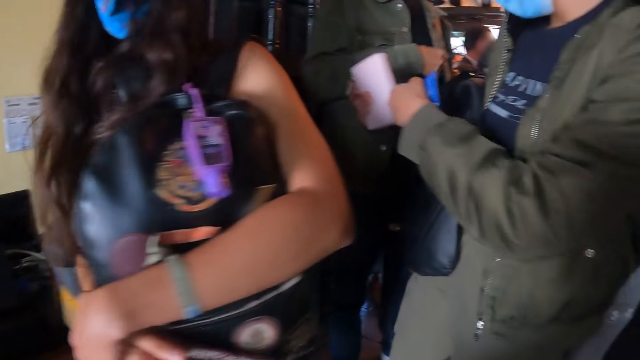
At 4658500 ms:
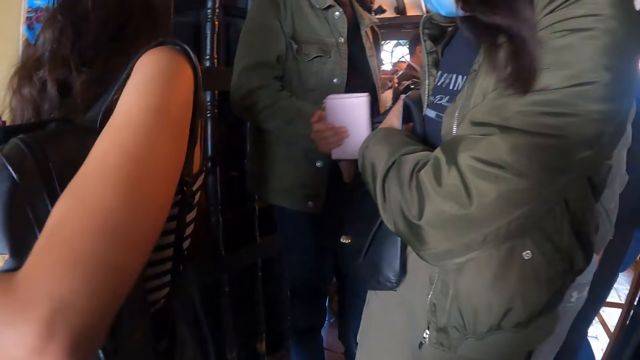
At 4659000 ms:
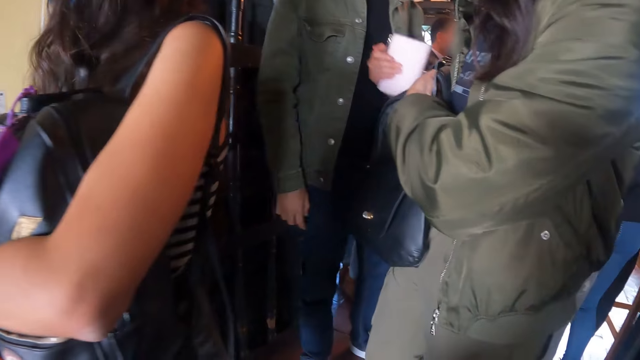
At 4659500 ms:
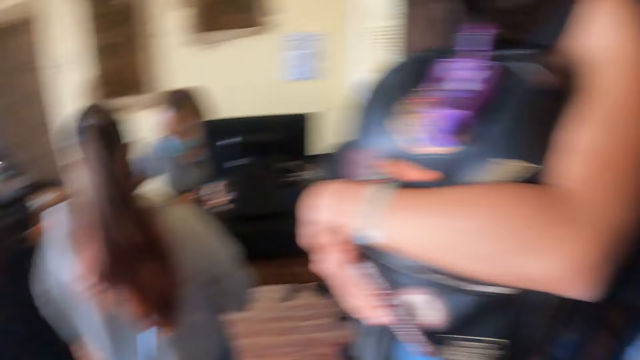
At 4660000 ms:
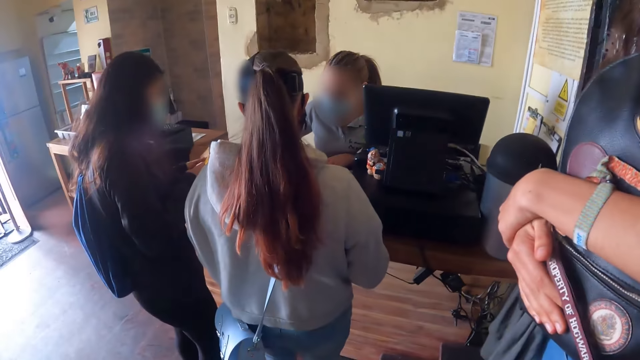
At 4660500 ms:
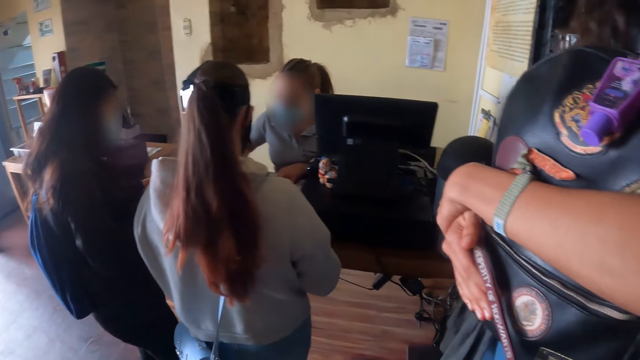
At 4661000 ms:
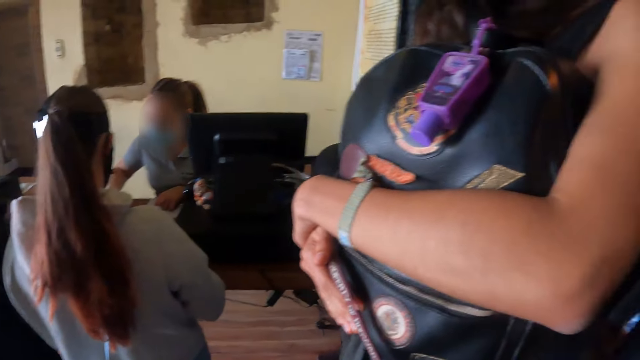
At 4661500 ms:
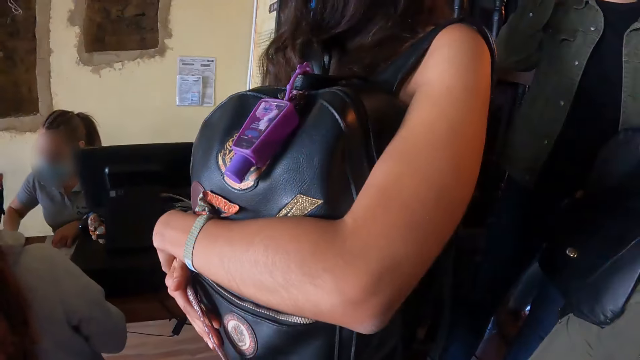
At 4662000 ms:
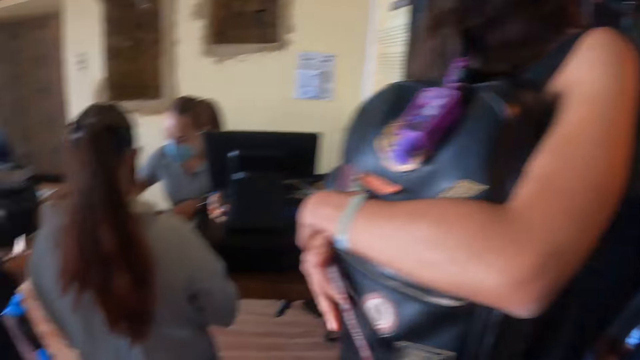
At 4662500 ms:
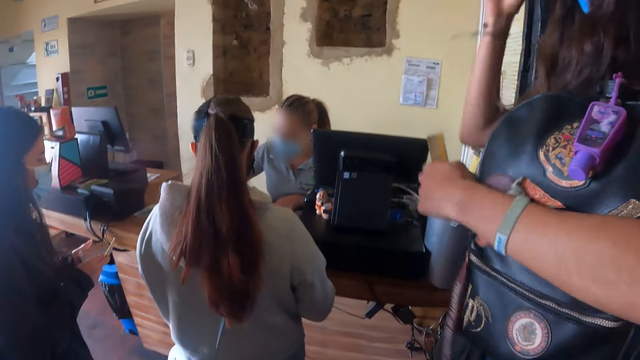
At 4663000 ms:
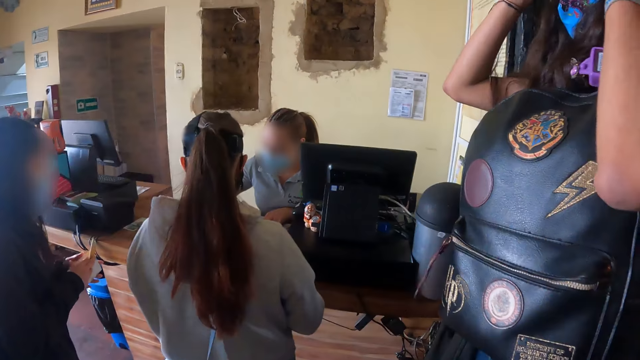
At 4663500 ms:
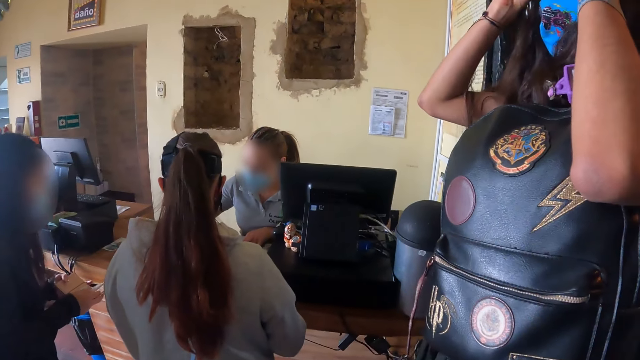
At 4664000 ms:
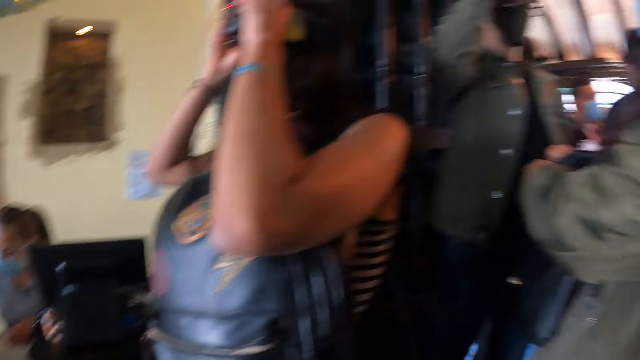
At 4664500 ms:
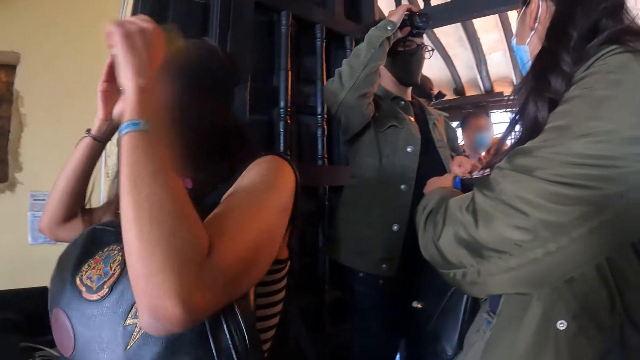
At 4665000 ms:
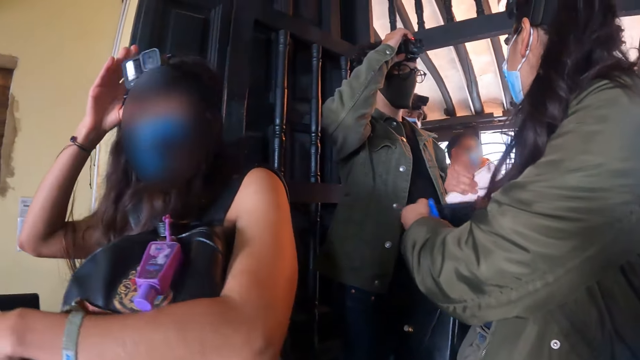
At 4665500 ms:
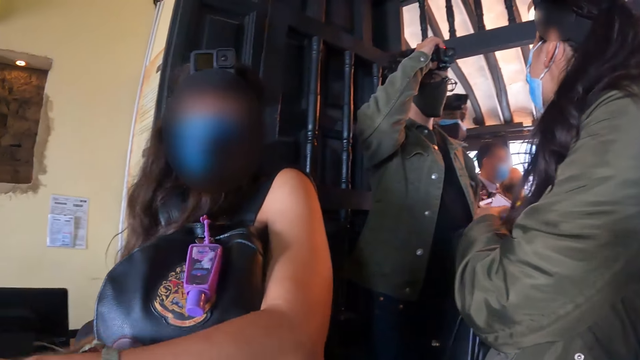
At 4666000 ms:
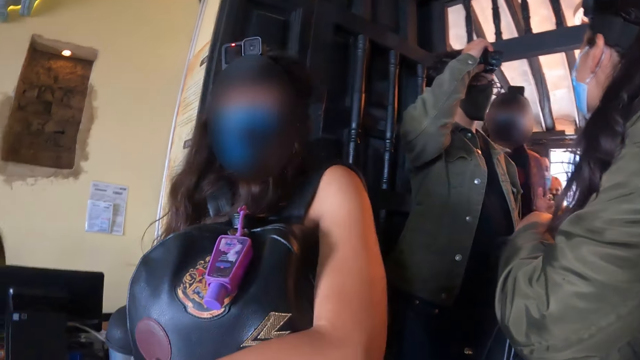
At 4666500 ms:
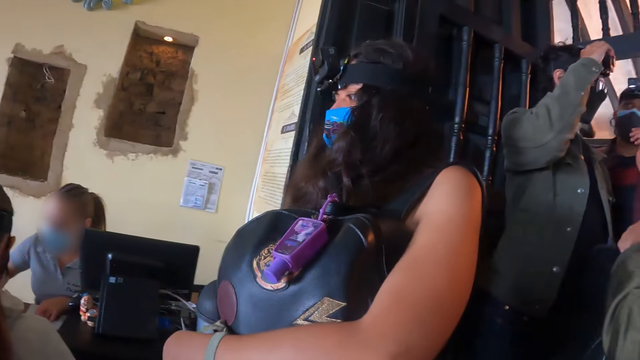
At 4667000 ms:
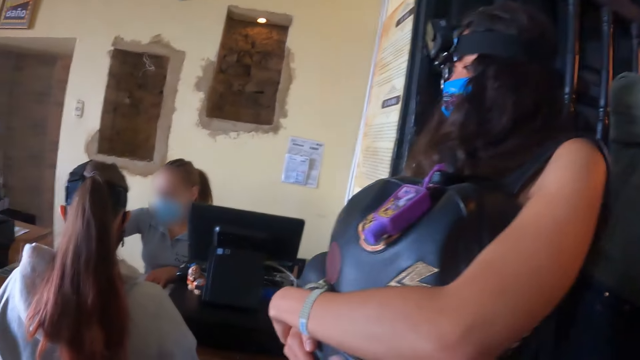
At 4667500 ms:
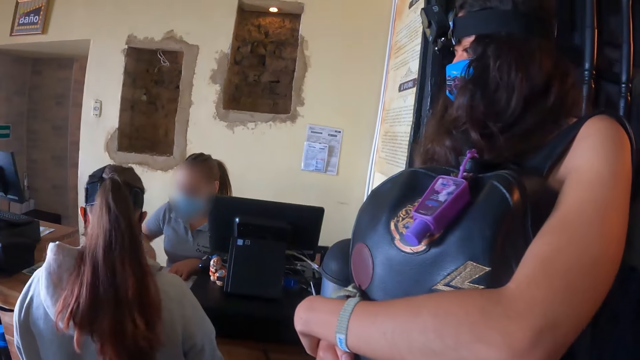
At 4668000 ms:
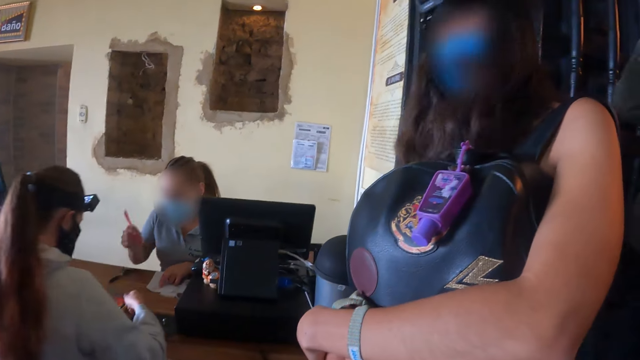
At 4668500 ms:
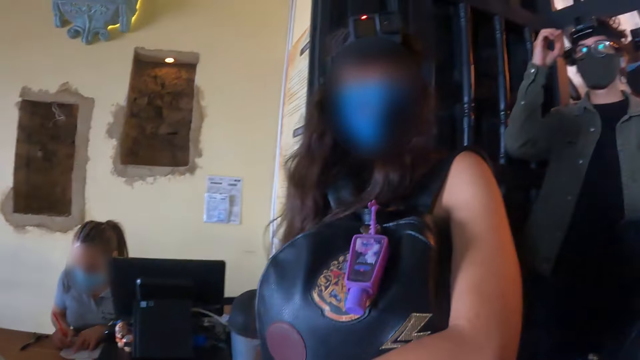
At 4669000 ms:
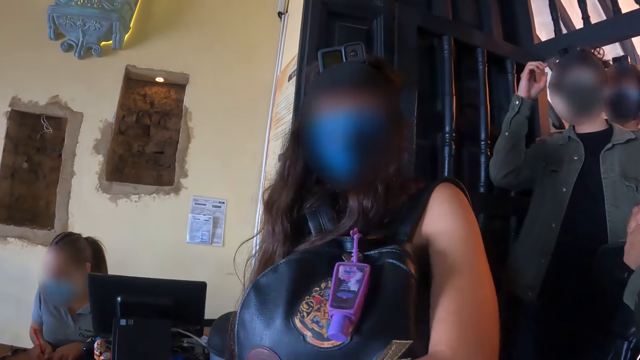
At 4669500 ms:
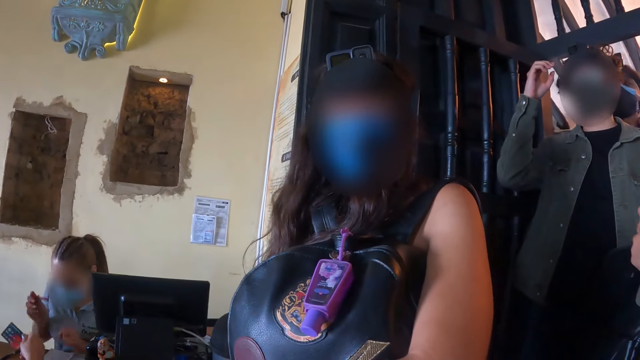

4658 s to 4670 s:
A woman removes the purse from a bag. Another woman holds her camera. She interacts with the camera wearer.

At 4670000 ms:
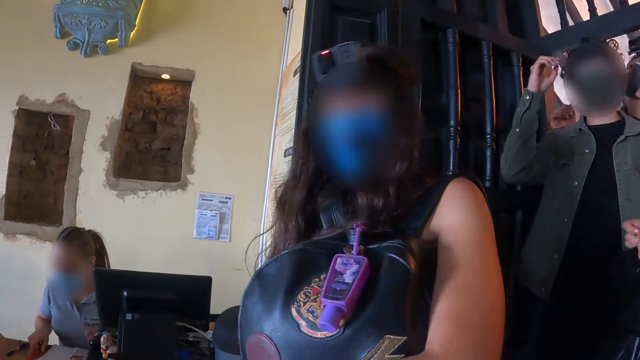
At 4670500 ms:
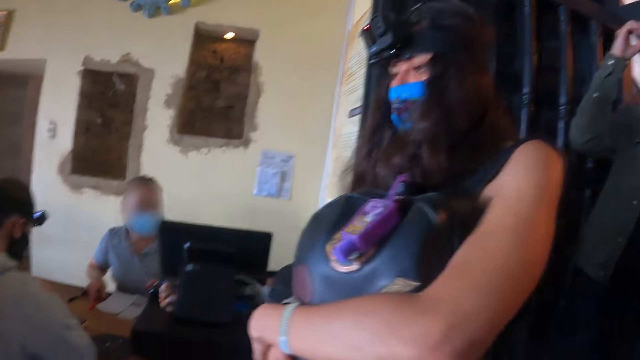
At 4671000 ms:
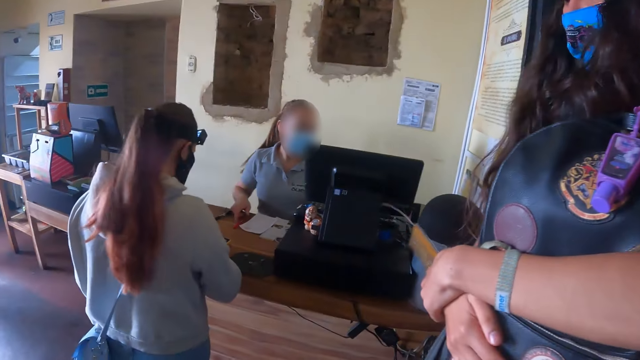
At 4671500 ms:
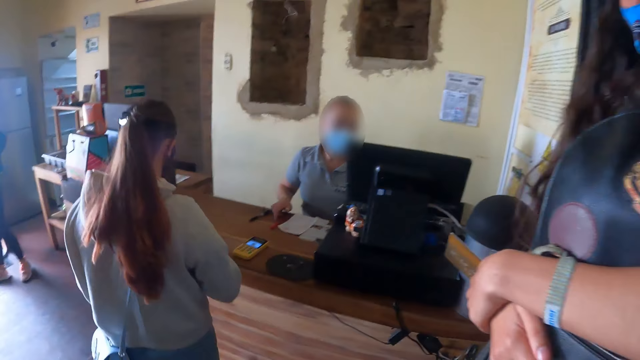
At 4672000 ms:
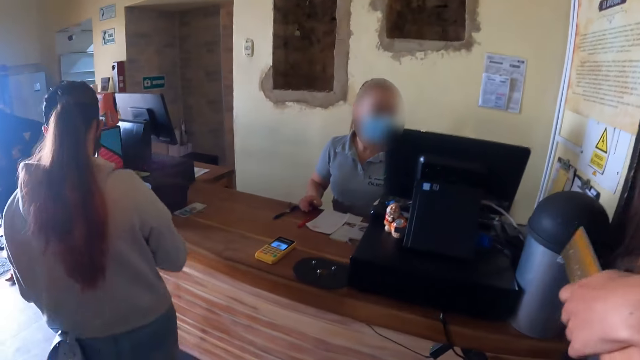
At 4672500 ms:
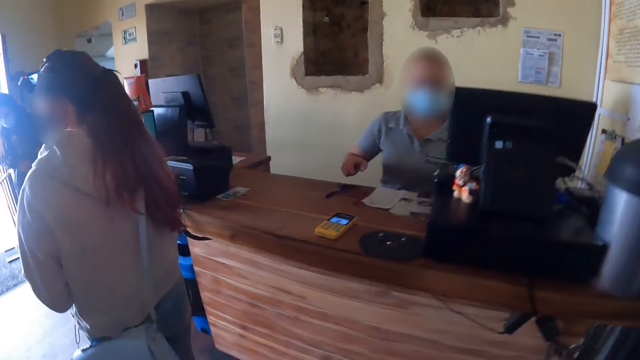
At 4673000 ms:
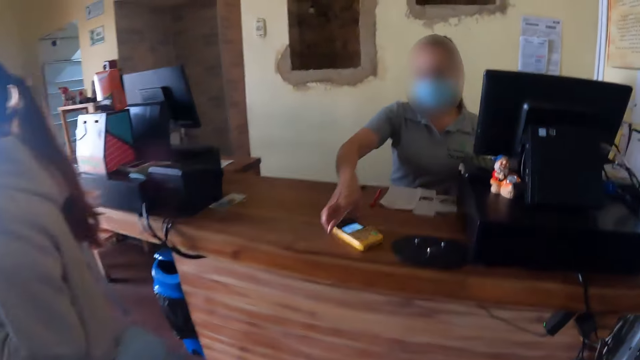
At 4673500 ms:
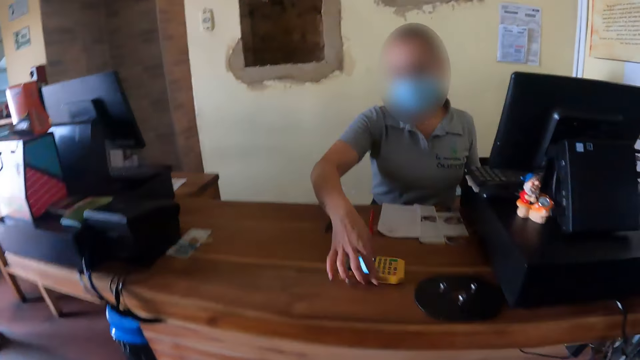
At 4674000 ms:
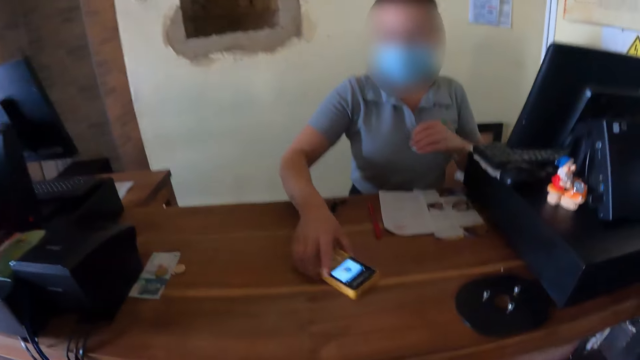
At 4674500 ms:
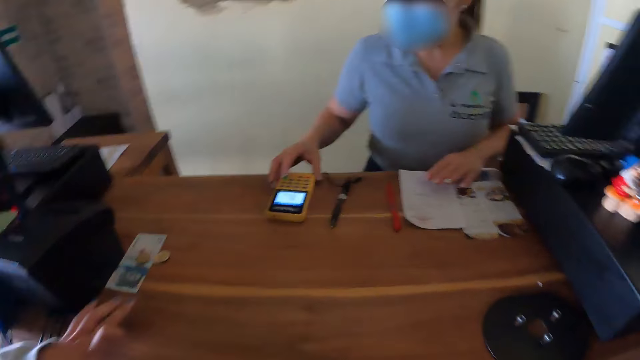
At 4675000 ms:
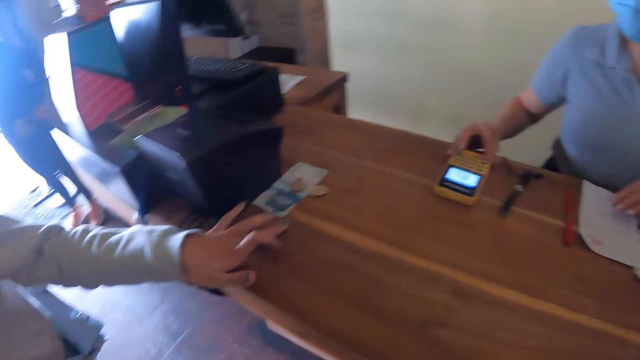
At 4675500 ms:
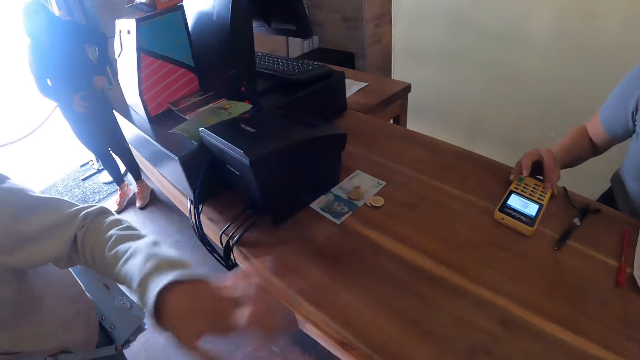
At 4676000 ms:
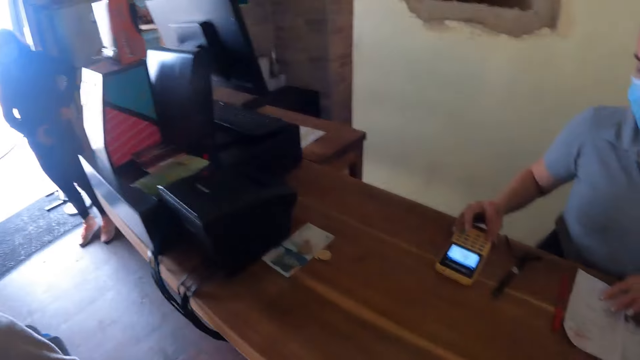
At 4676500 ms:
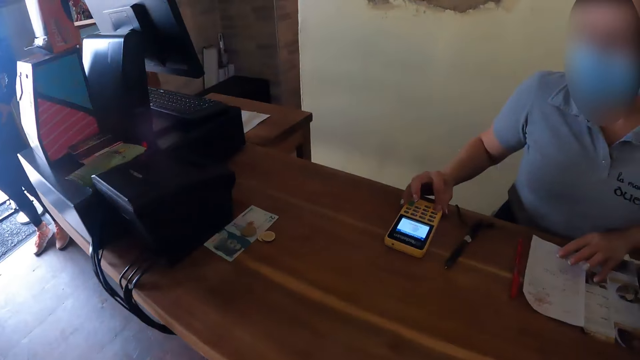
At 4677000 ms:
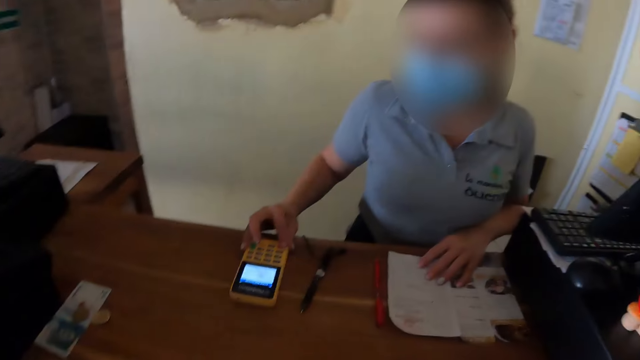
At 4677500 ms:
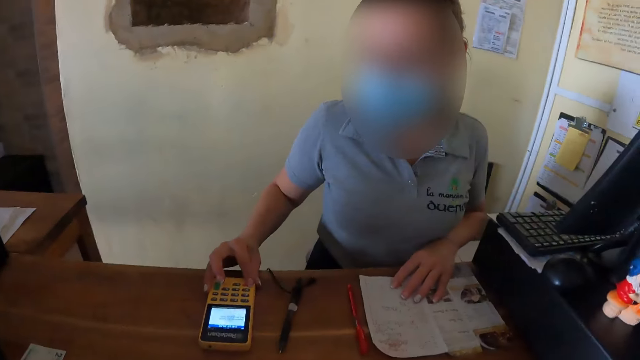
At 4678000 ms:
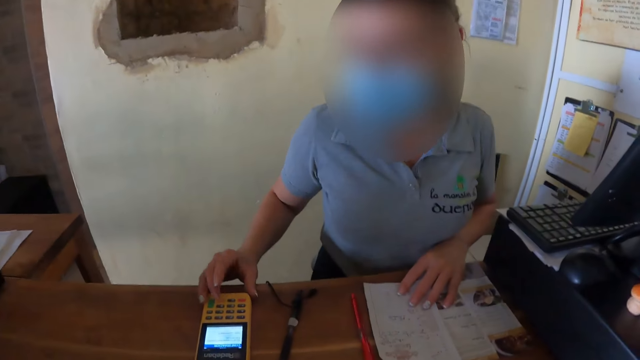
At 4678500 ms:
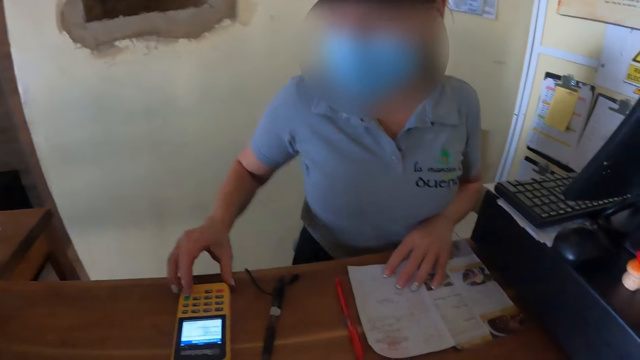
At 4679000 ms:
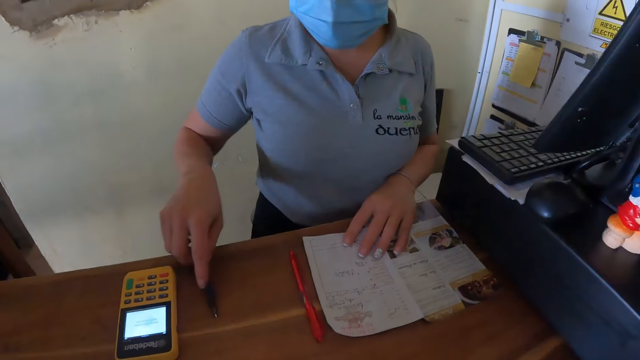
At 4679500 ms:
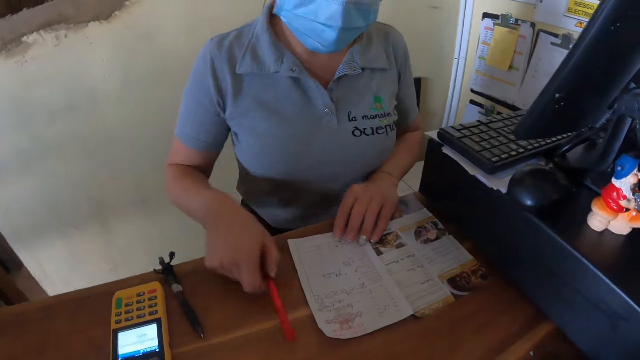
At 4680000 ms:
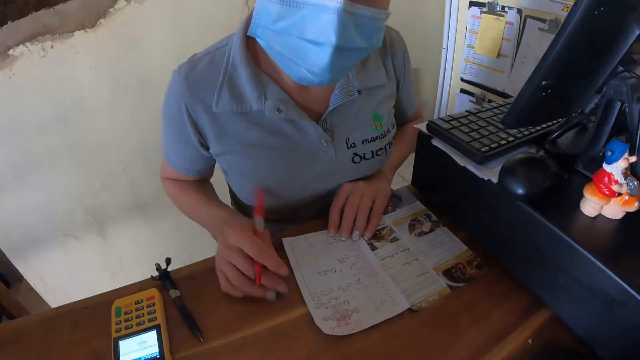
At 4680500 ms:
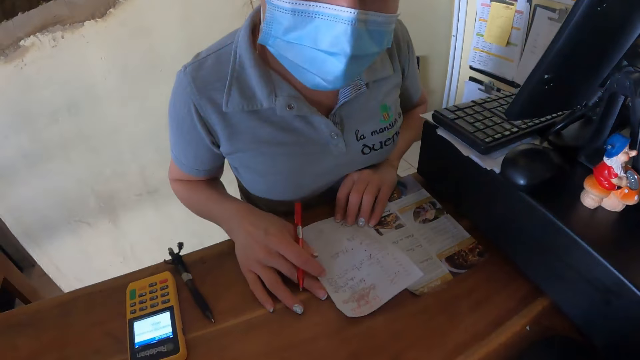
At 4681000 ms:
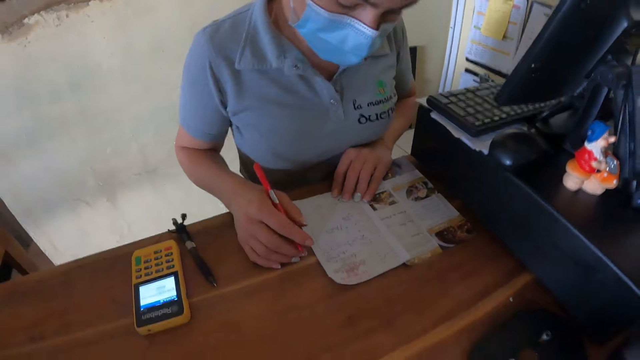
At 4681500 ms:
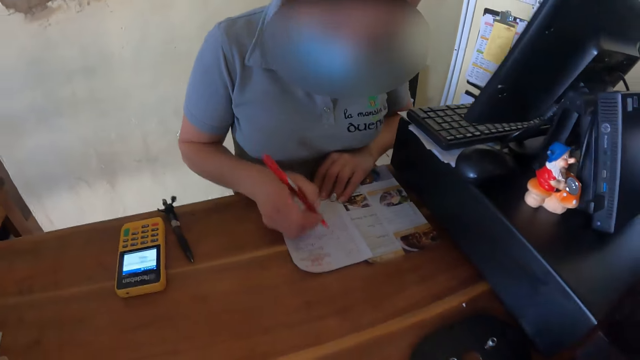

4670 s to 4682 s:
The camera wearer moves closer to the cashier. A woman points at the money. The camera wearer interacts with the cashier. Another woman picks up a pen.
